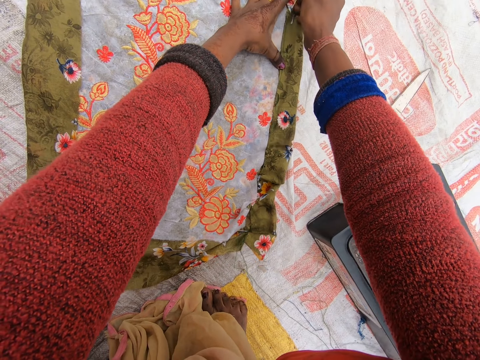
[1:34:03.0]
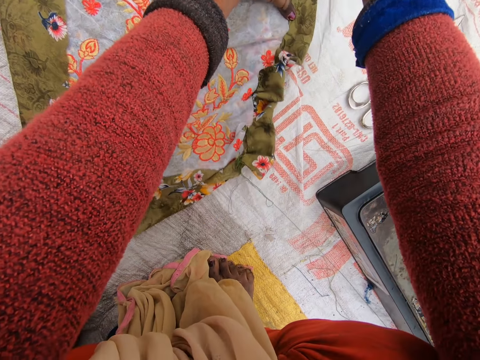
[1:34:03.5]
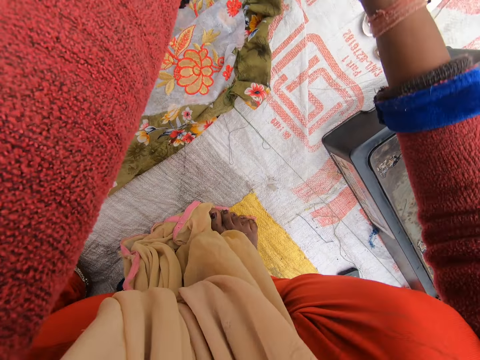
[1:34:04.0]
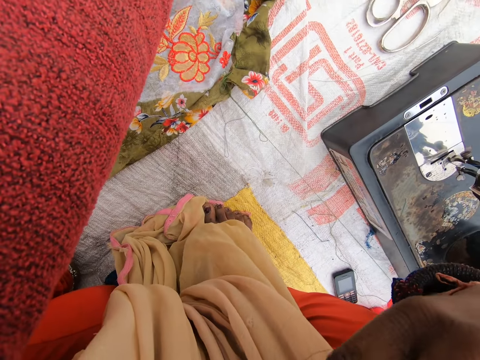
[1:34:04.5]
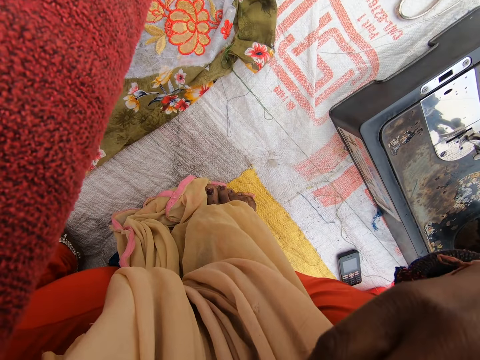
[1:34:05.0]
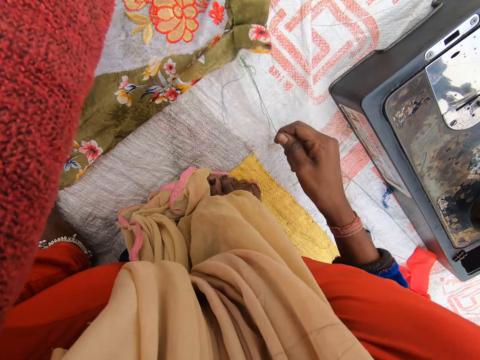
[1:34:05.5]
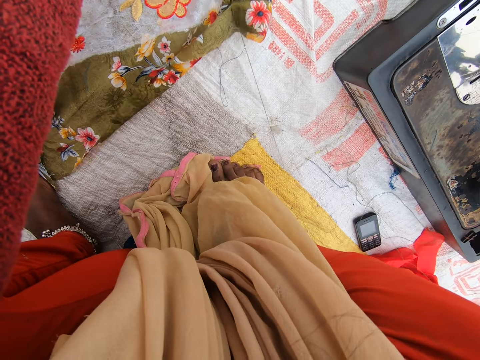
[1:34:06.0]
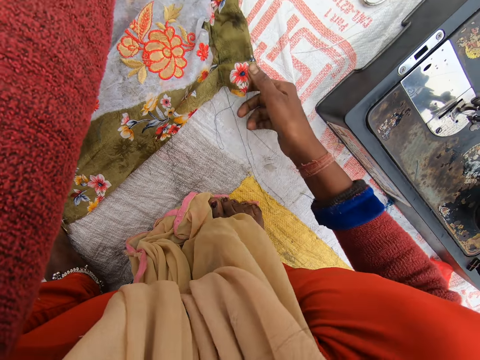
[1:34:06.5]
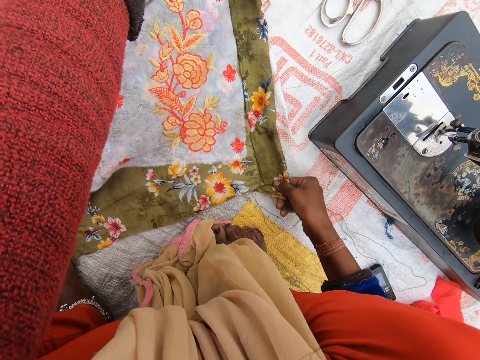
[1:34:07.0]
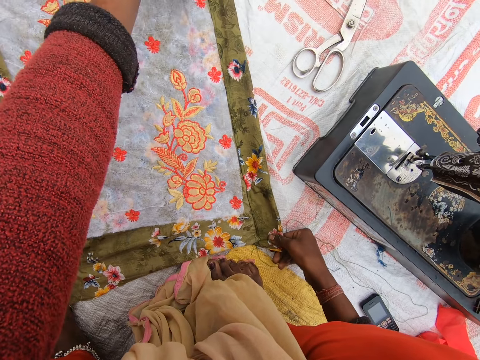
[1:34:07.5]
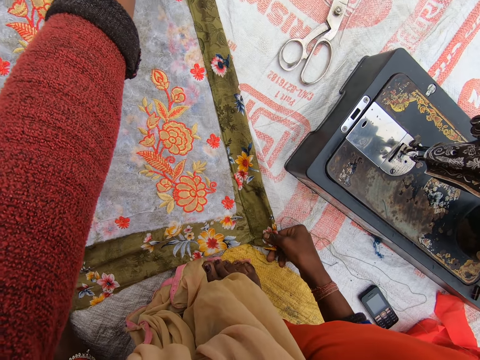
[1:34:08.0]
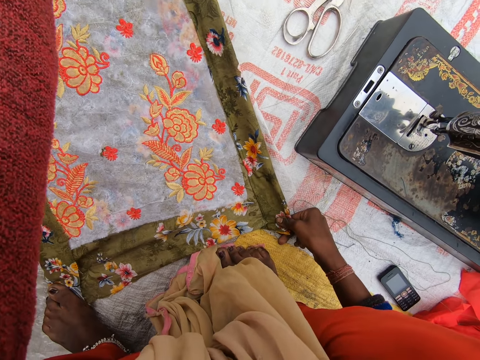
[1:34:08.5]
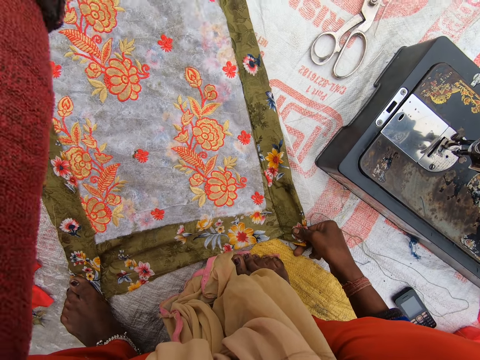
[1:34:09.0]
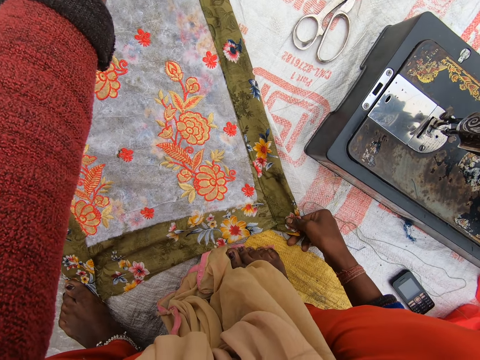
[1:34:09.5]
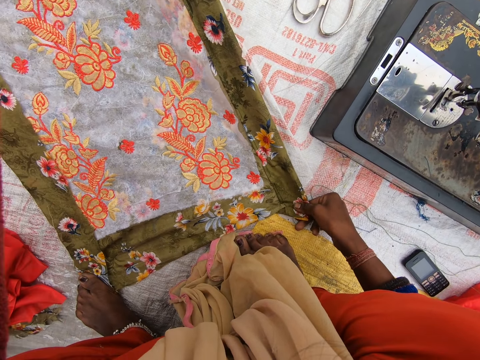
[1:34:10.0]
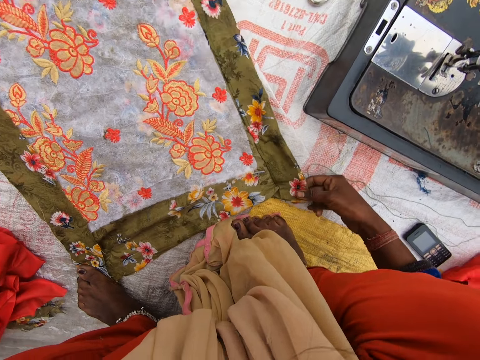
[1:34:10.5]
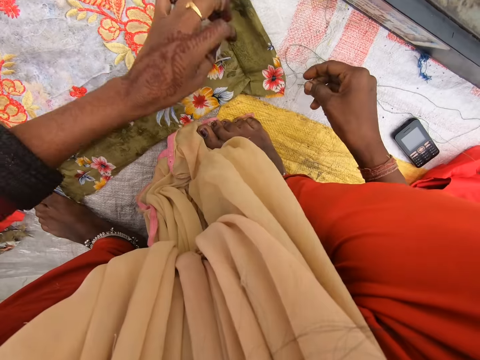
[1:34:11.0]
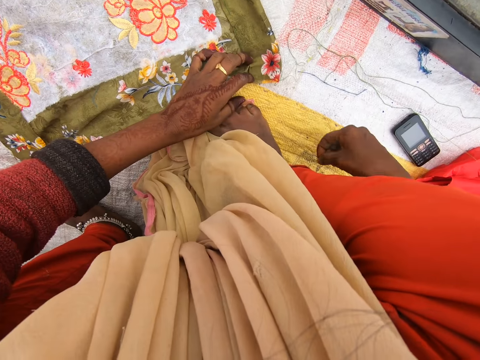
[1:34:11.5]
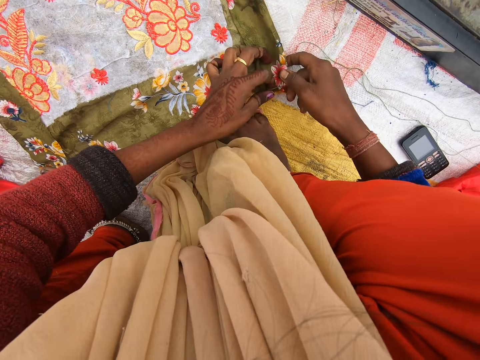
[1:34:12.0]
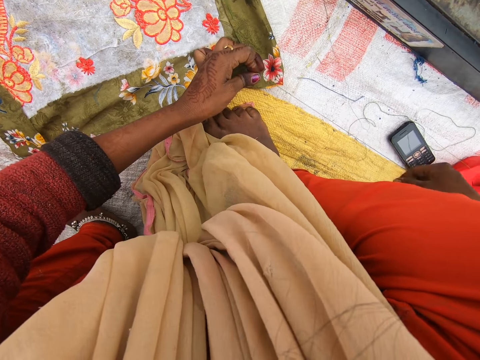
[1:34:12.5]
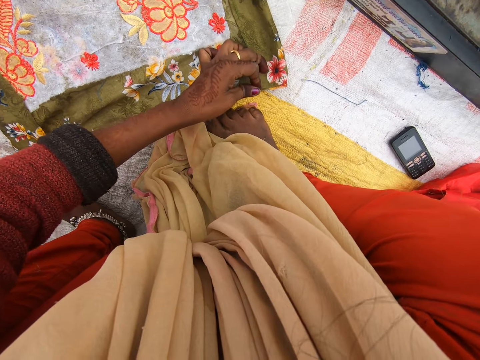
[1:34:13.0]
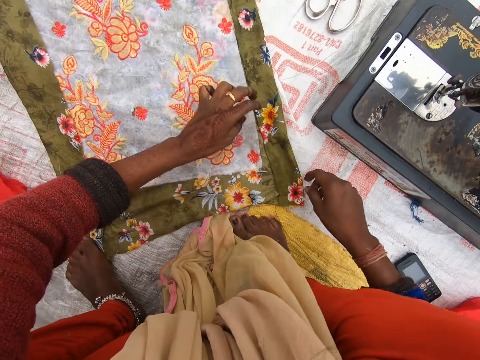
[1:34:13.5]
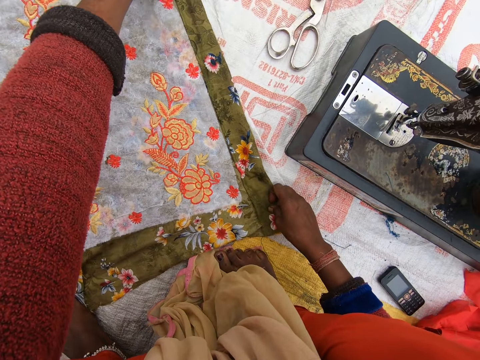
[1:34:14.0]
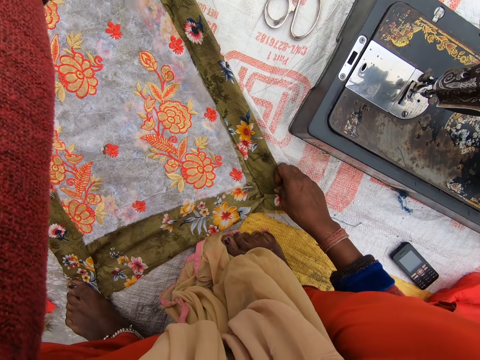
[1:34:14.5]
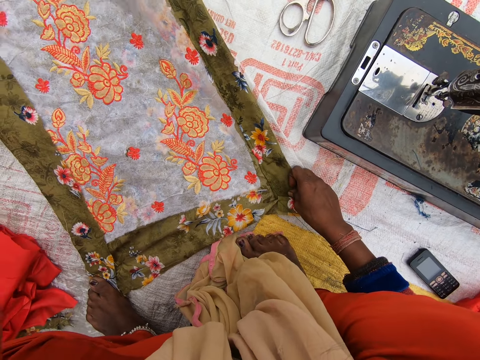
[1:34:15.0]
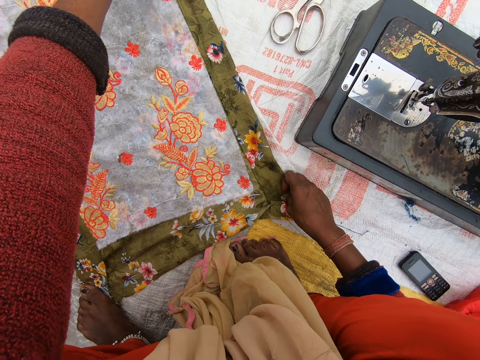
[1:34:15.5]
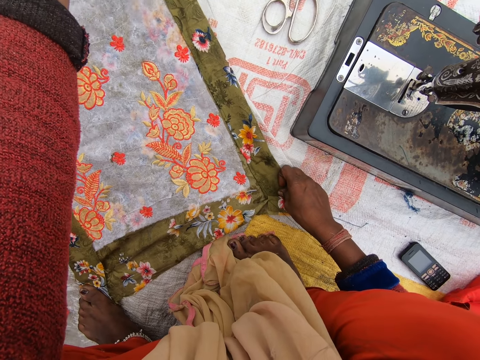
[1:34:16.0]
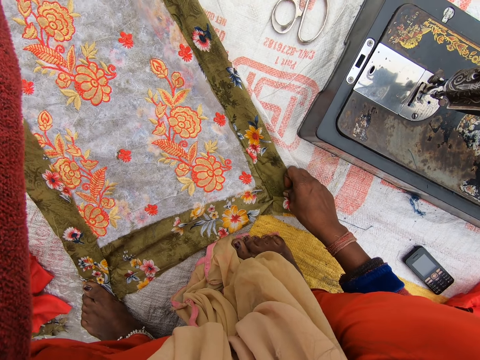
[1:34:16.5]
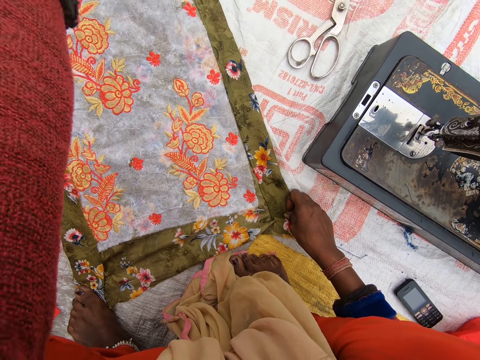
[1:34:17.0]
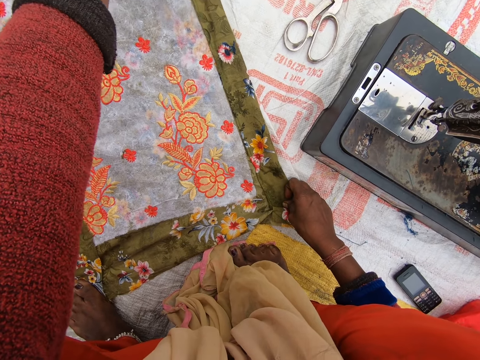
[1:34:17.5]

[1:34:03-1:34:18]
The camera wearer pulls the thread from the cloth with her right hand. She pulls a garment. She adjusts the cloth with her right hand. She pulls the thread from the cloth with her right hand. She stretches the garment.

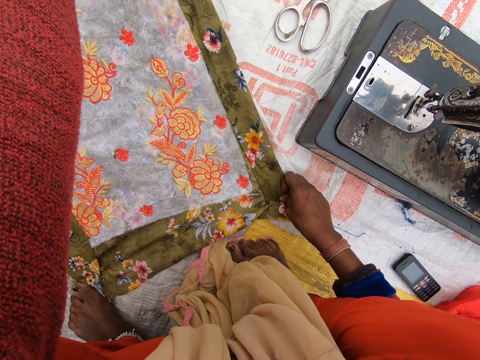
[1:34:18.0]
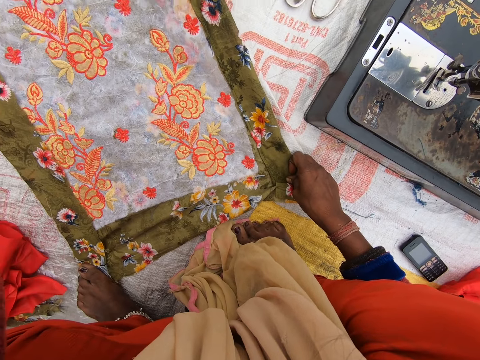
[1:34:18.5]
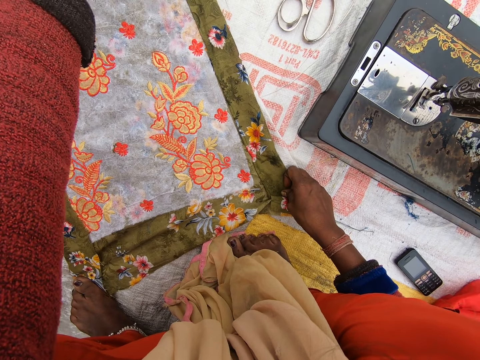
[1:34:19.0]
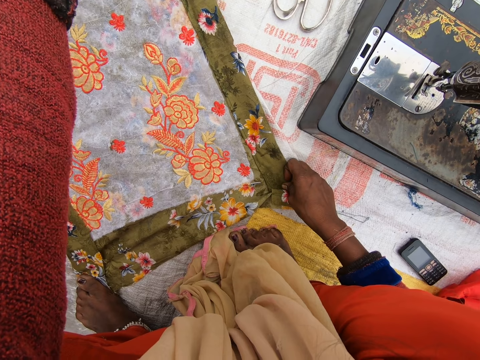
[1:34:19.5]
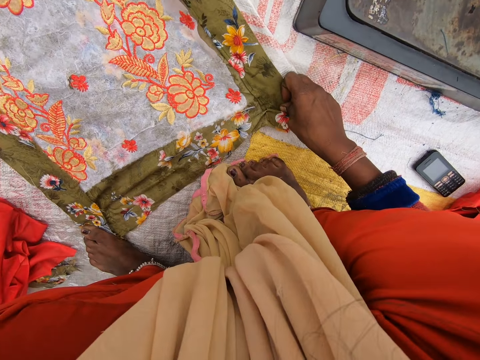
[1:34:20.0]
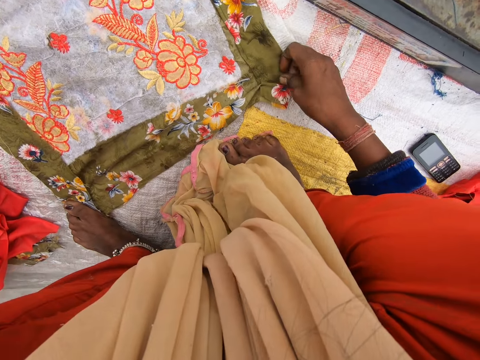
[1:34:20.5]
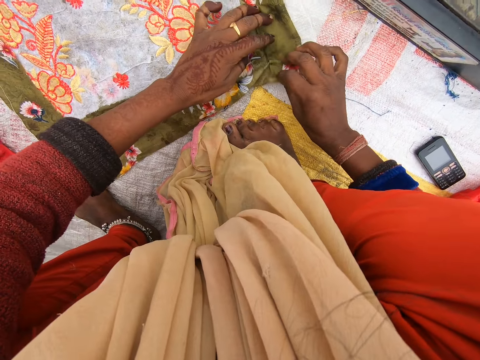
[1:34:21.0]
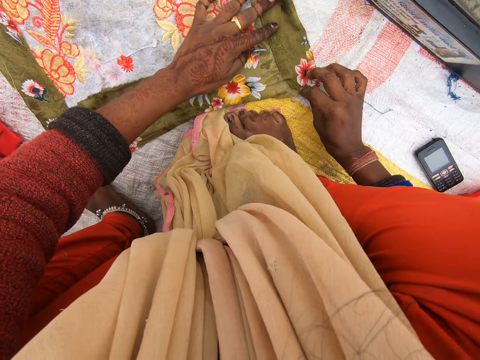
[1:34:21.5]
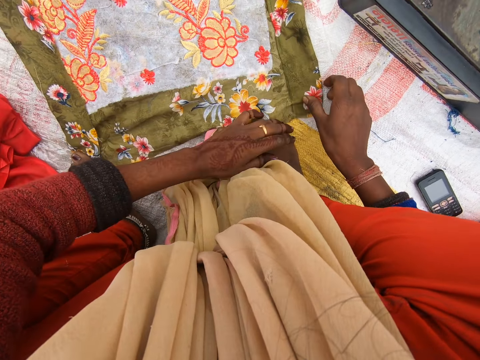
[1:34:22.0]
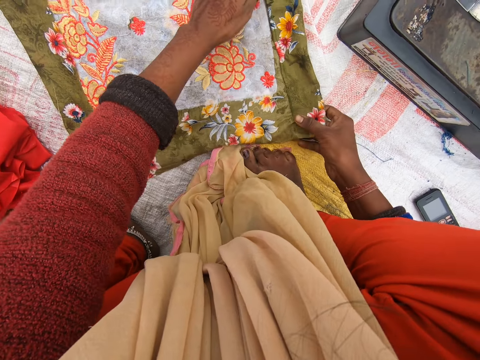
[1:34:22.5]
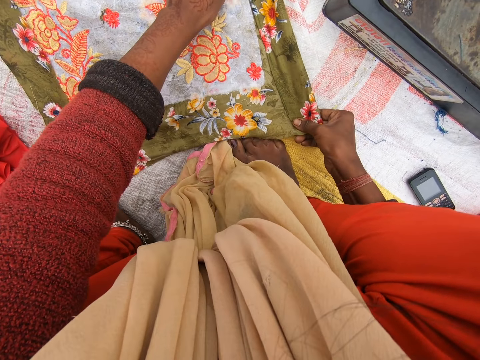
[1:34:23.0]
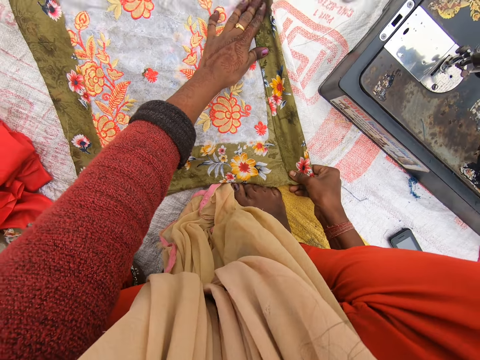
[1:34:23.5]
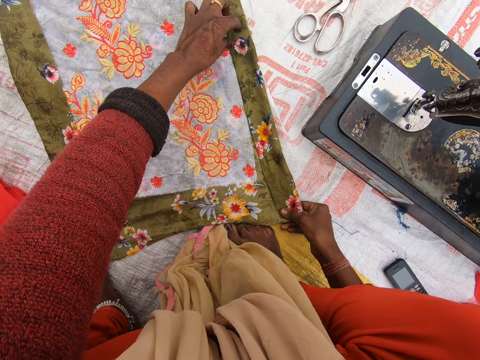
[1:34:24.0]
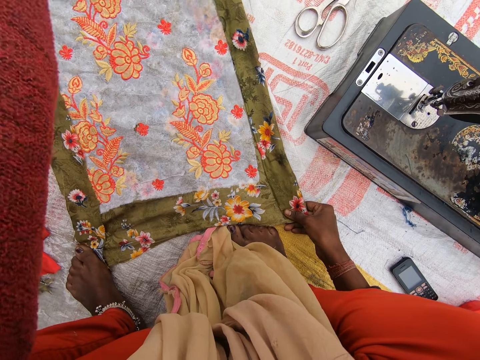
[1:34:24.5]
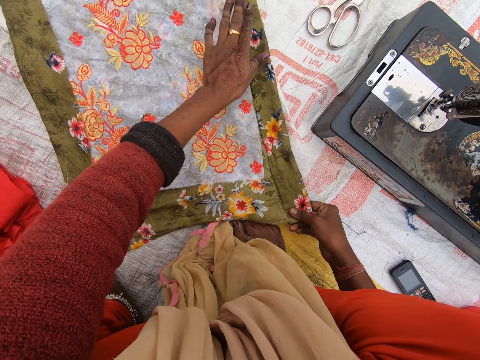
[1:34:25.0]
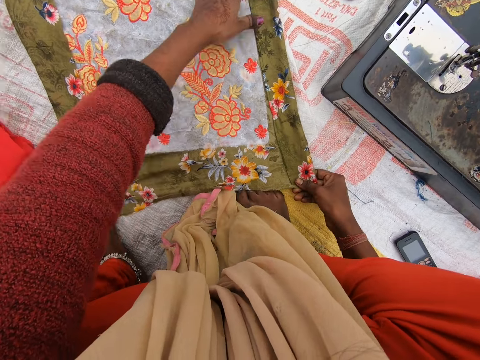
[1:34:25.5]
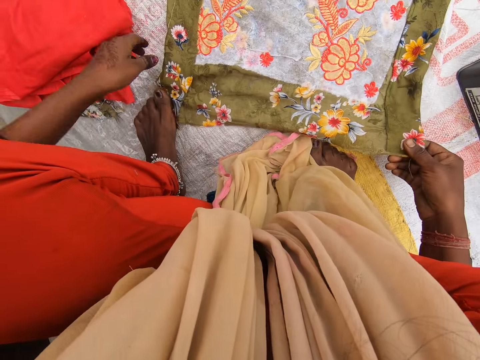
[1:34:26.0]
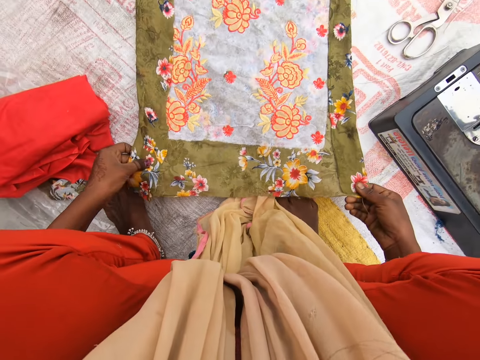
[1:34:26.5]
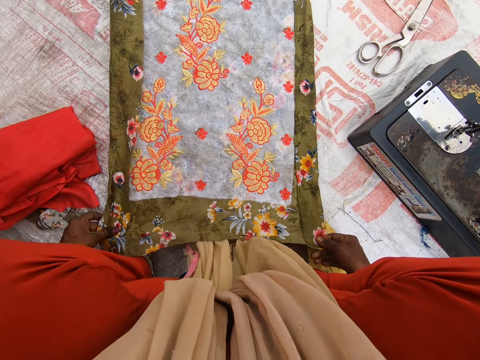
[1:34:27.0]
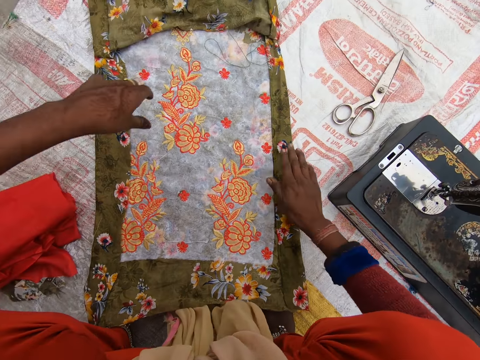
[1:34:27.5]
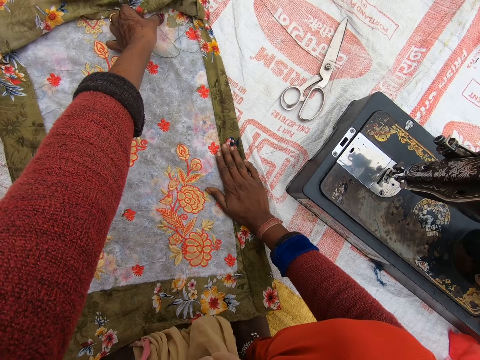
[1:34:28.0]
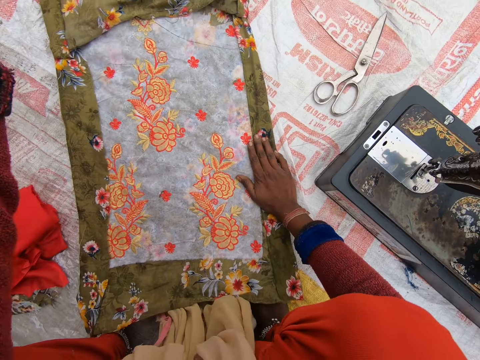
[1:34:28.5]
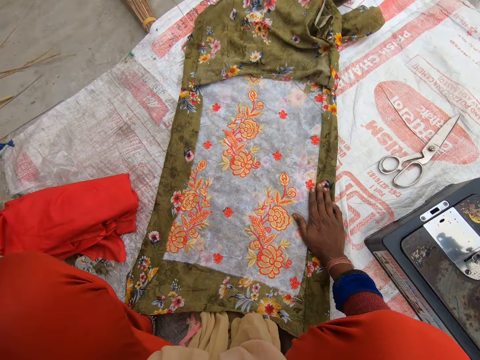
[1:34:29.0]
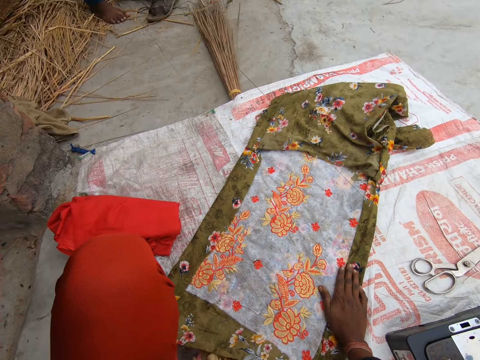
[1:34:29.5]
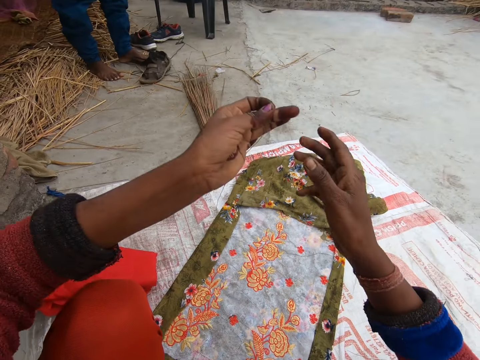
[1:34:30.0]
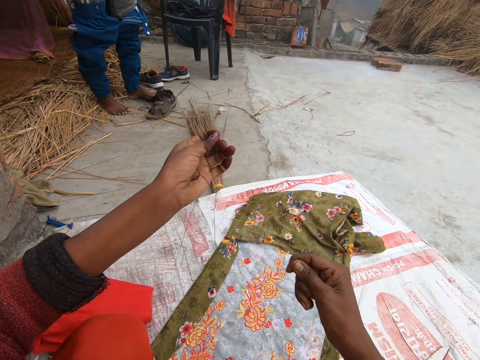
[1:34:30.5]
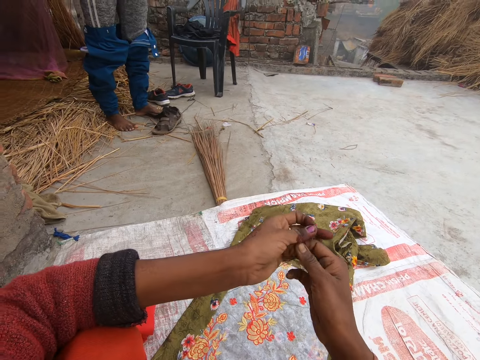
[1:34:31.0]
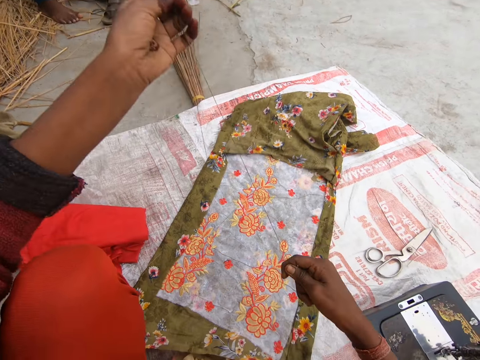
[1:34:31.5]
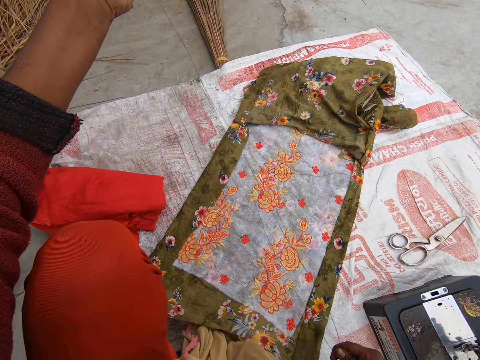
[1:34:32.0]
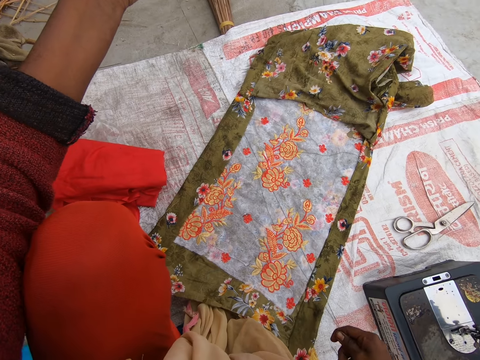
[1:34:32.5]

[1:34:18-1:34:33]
The camera wearer adjusts the cloth with her hands. She pulls the thread from the cloth with her right hand. She adjusts the cloth with her hands. She pulls the garment towards herself. She picks the thread from the cloth with her left hand. She pulls the thread. She stretches the thread with her hands.
